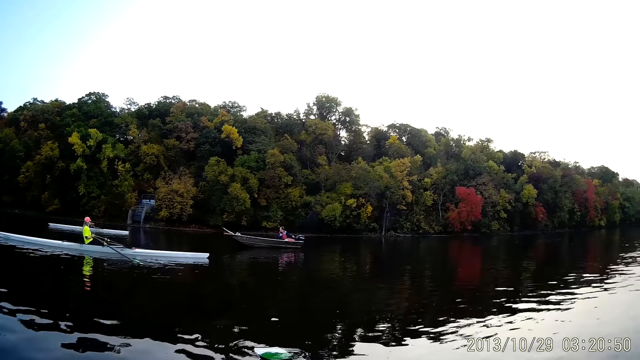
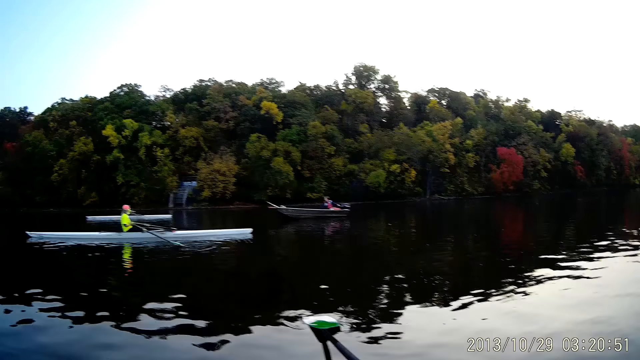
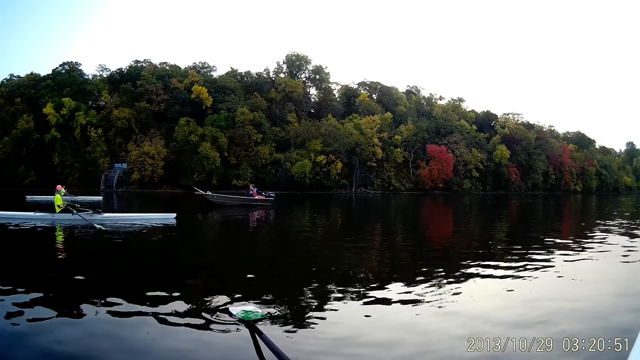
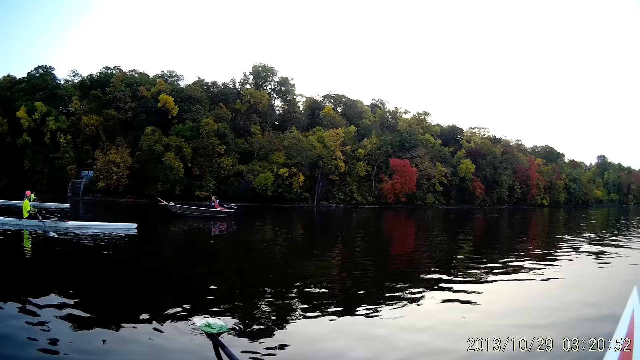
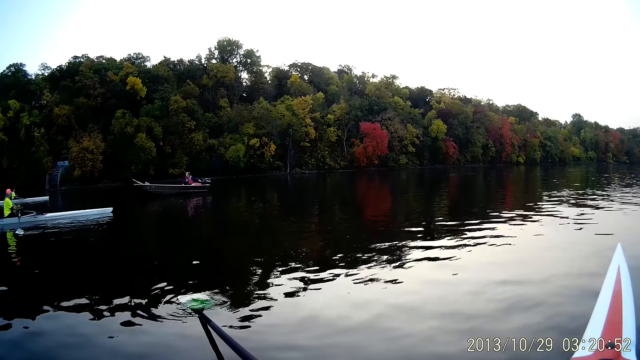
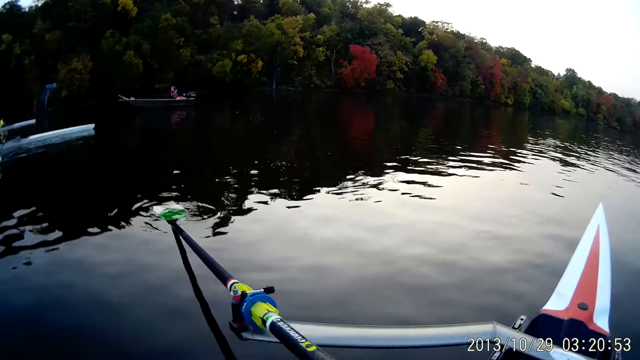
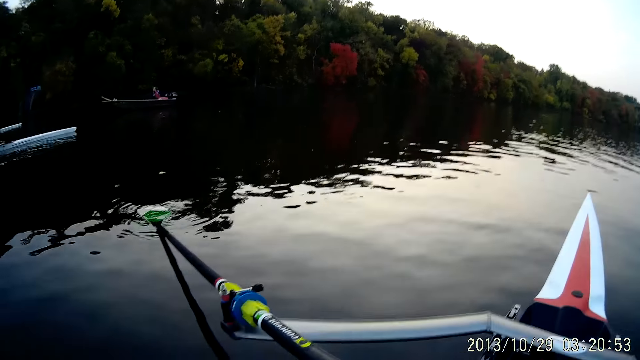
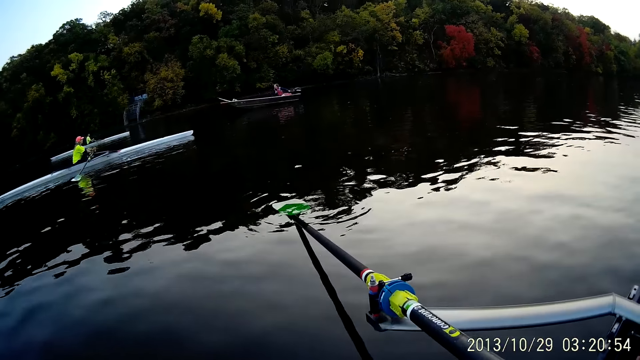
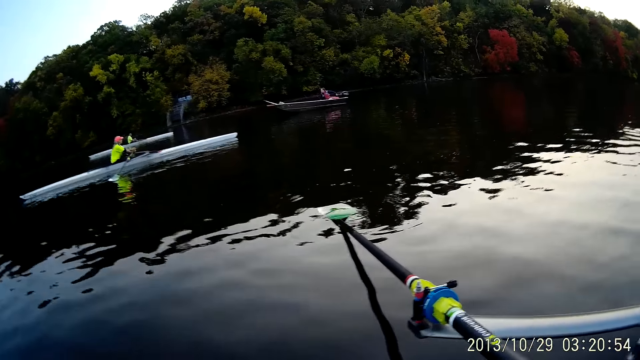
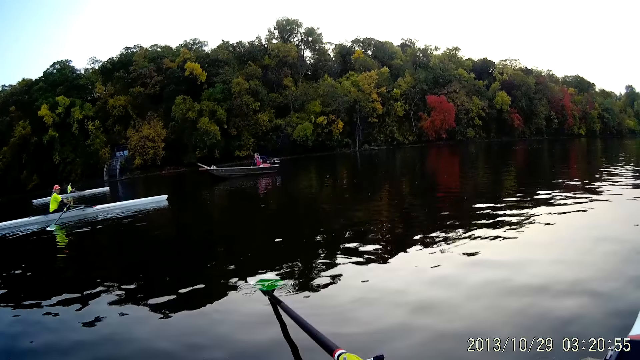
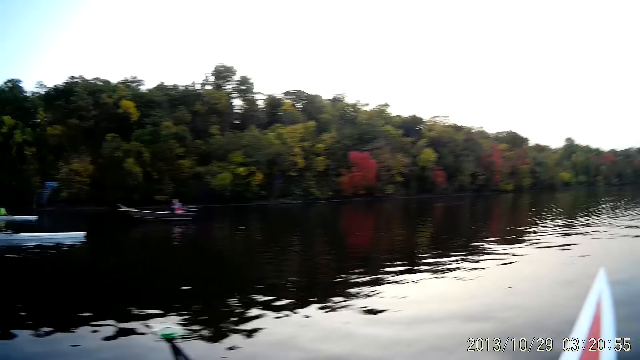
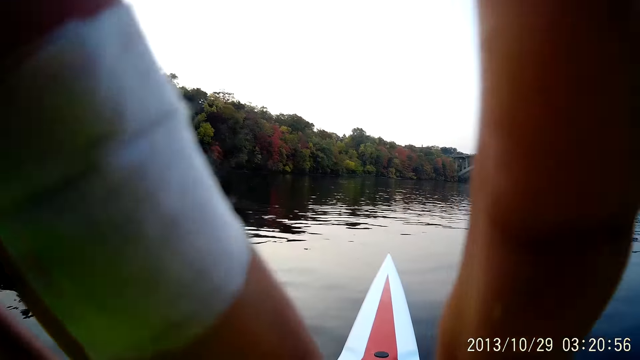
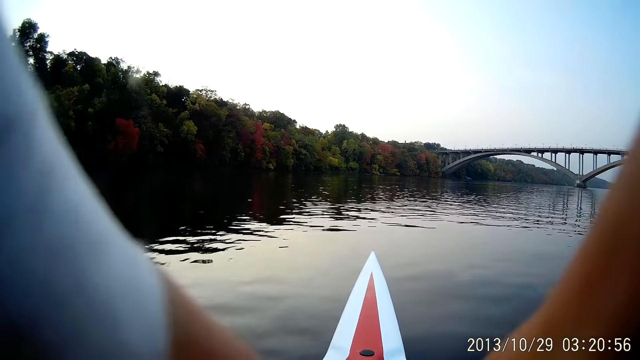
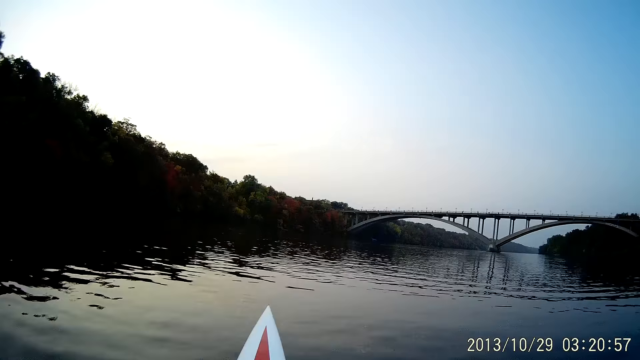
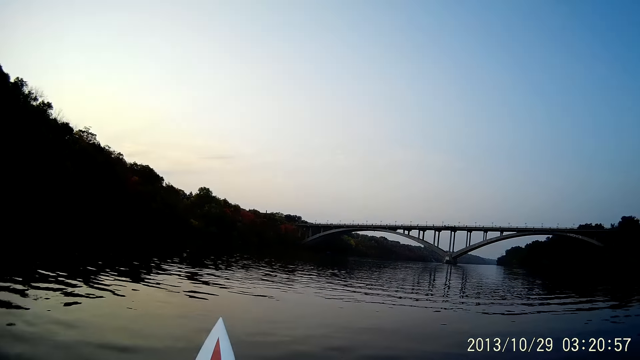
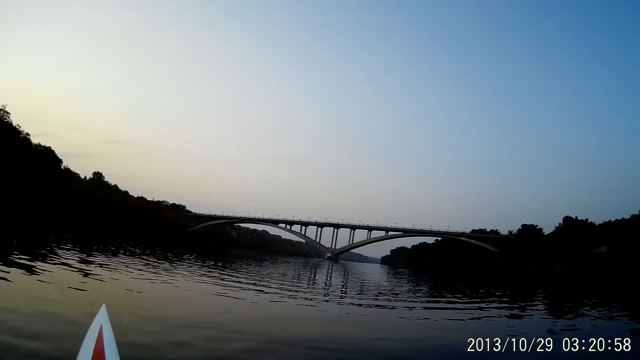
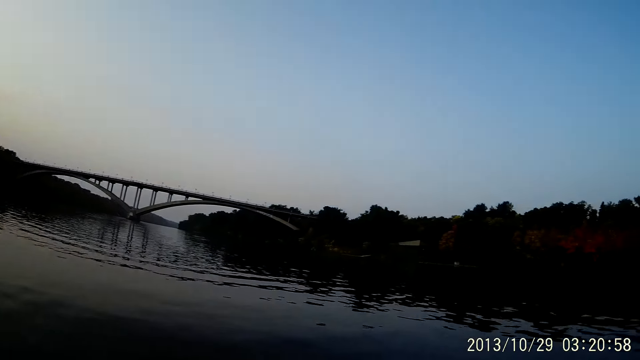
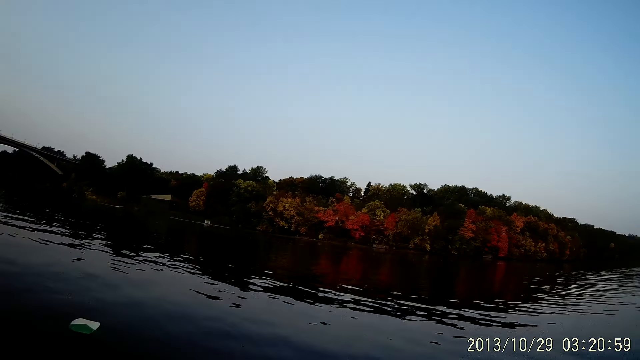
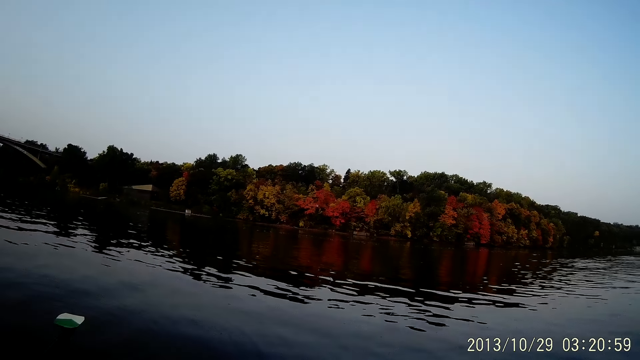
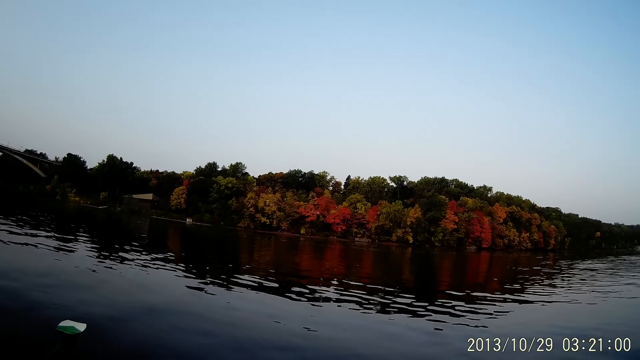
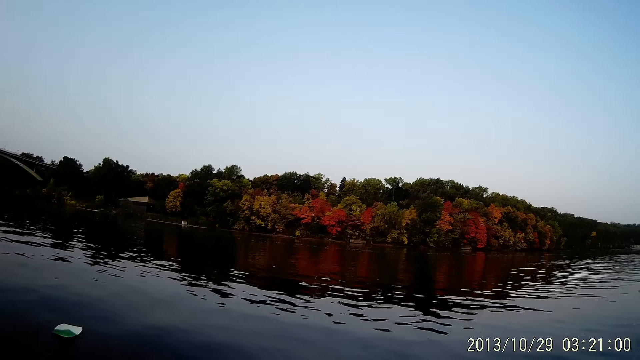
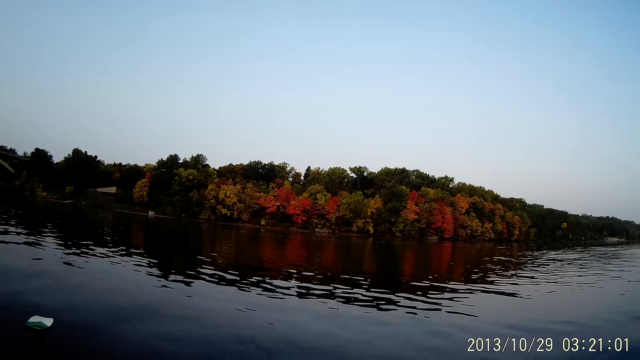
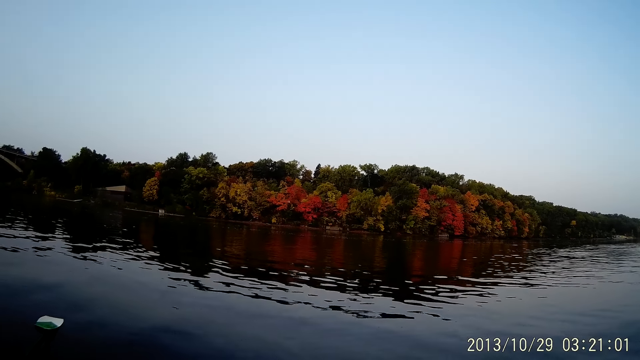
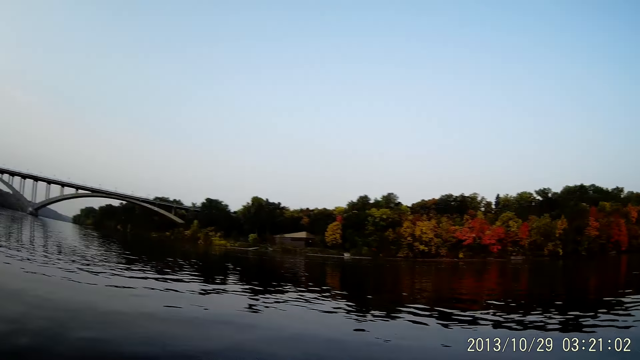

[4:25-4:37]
The camera wearer touches the camera.

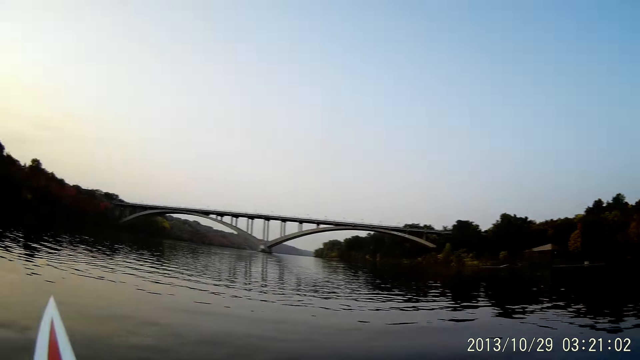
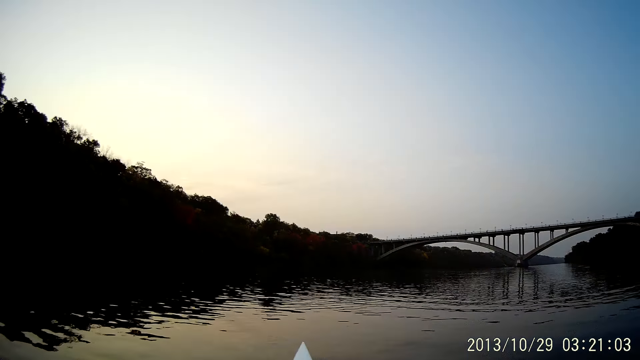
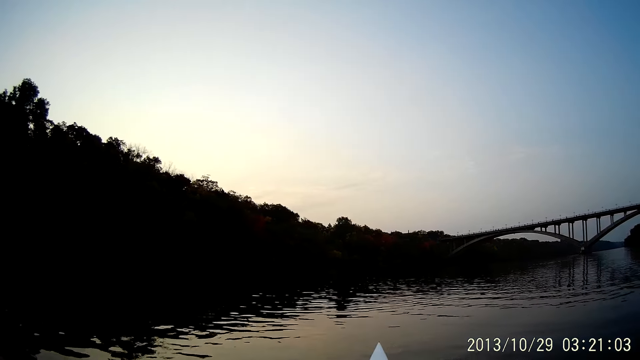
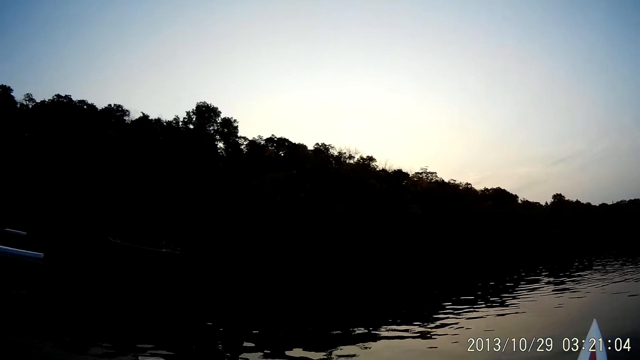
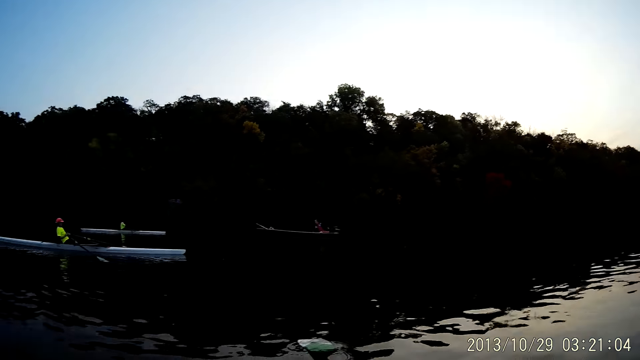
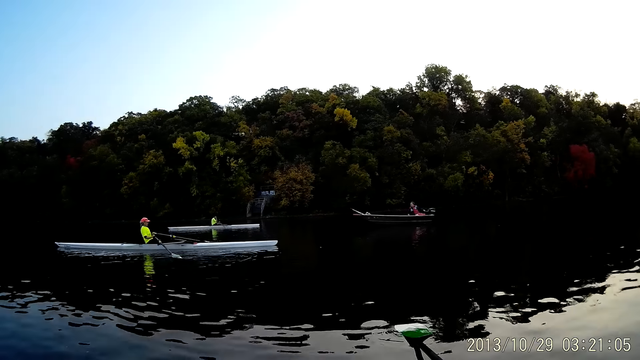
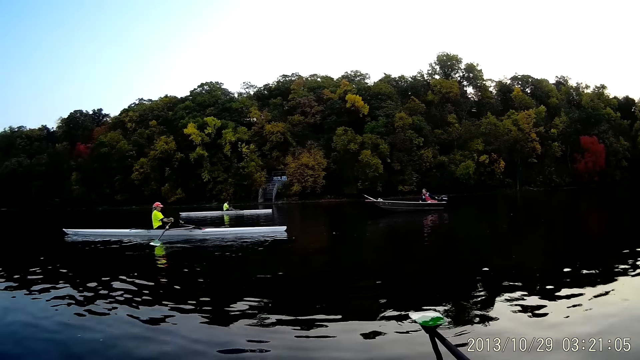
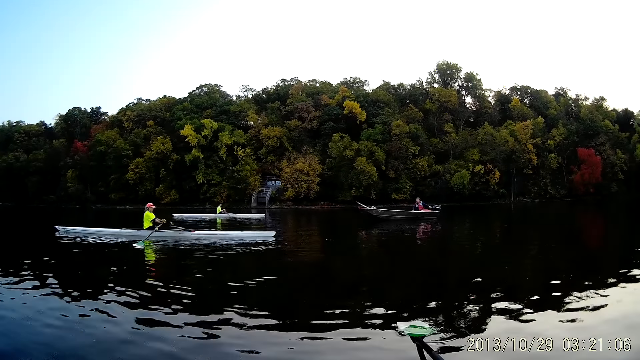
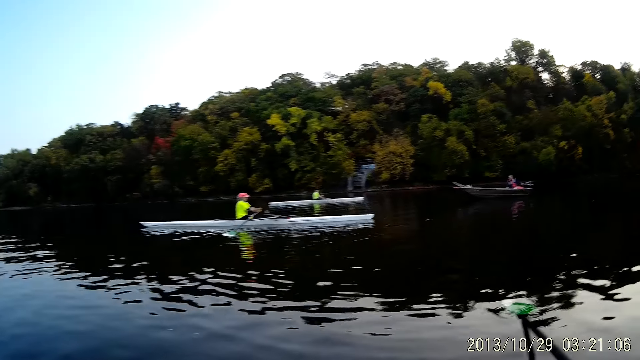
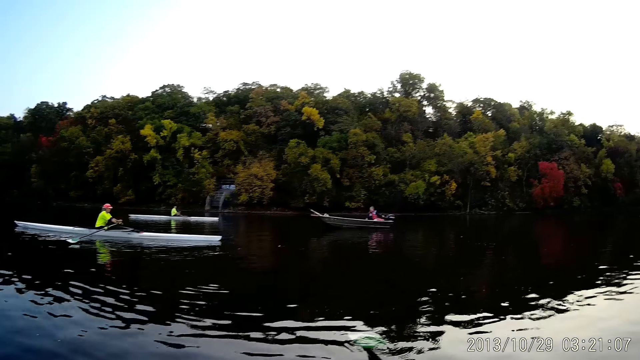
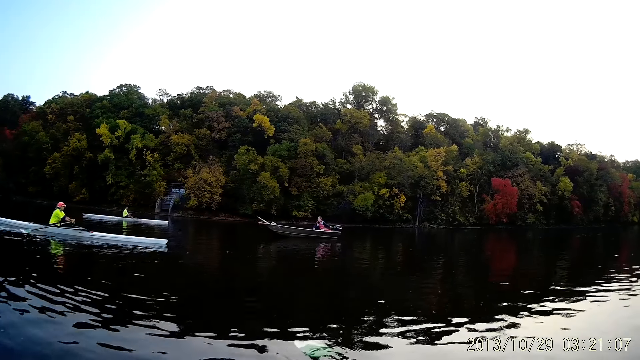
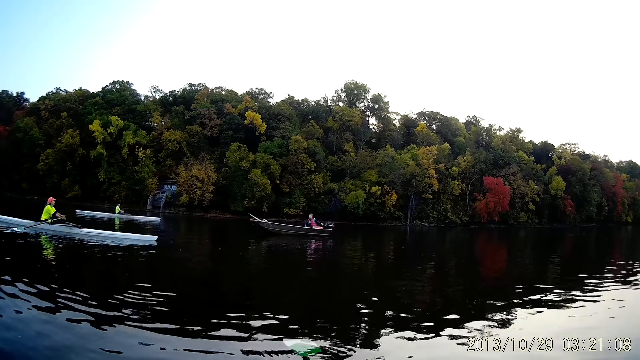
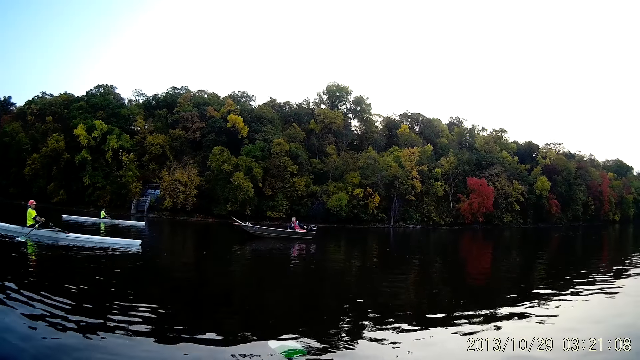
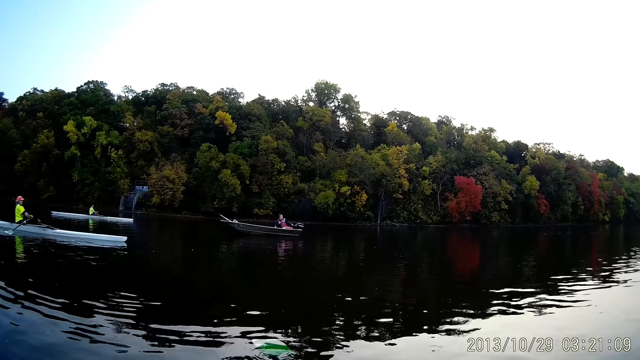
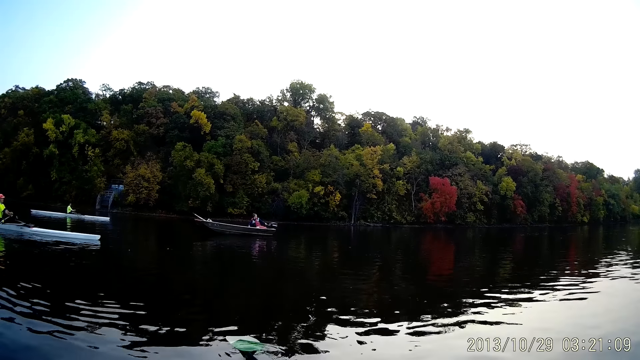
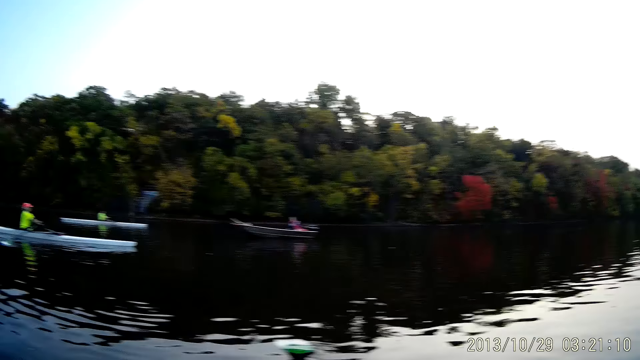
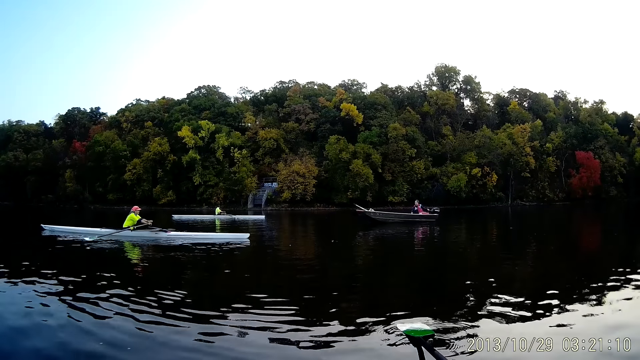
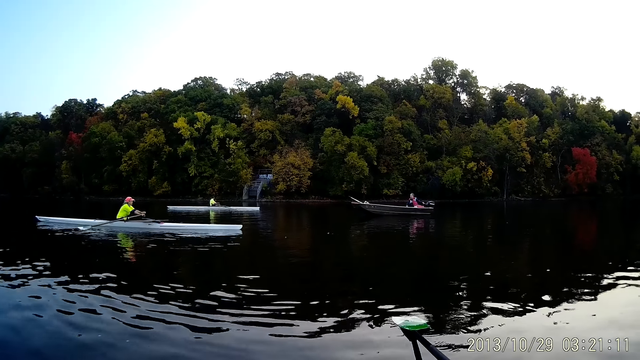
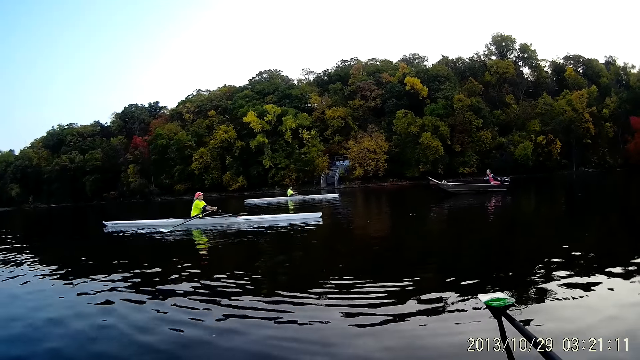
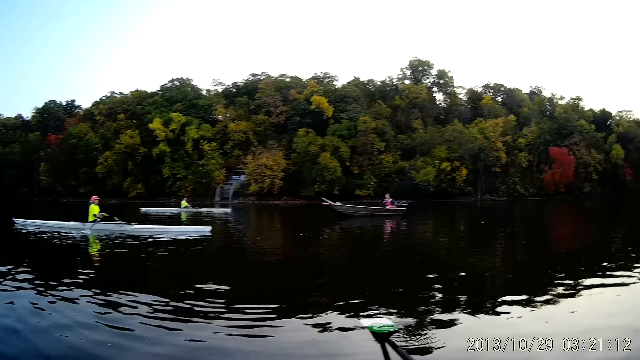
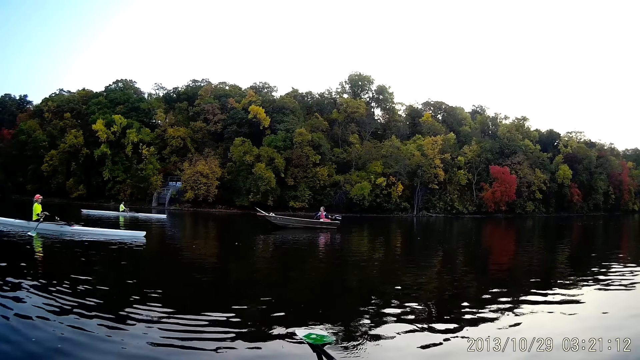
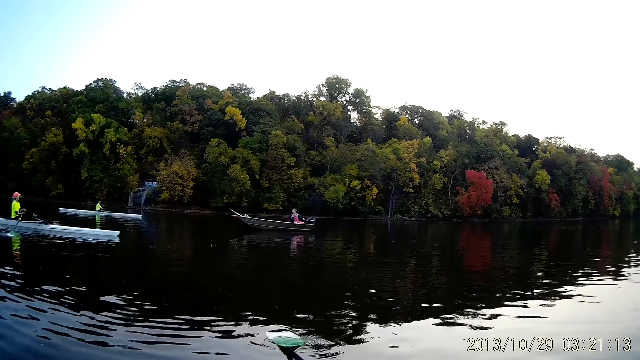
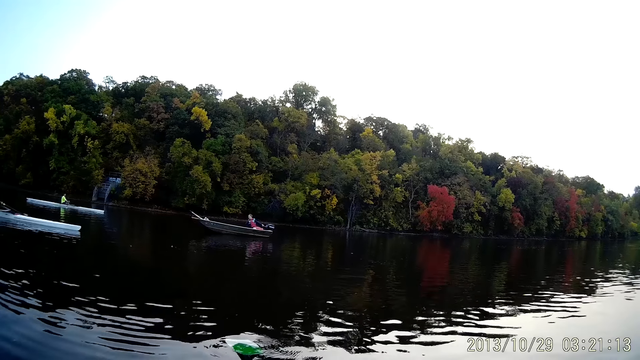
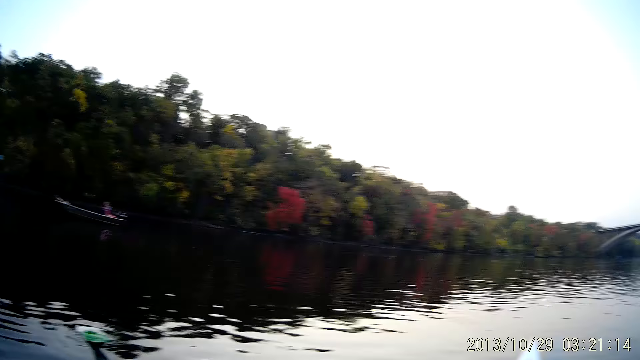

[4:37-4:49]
A woman keeps rowing her boat. A man sits in the boat.
